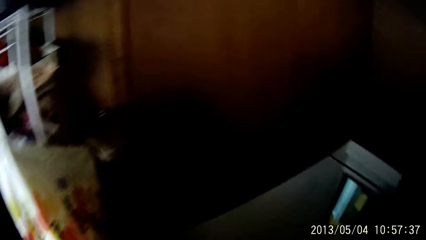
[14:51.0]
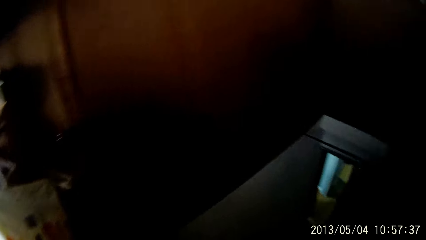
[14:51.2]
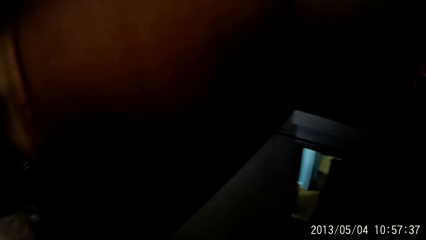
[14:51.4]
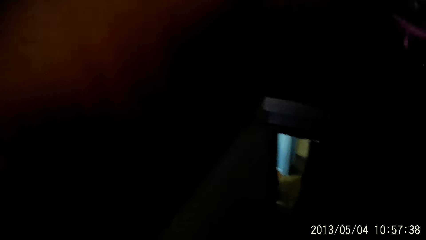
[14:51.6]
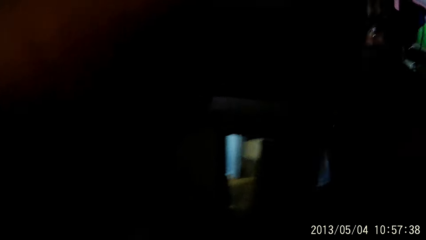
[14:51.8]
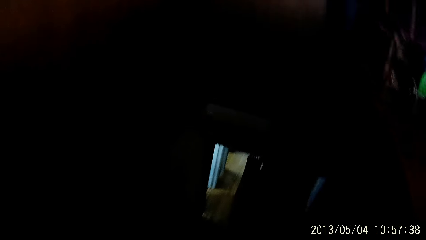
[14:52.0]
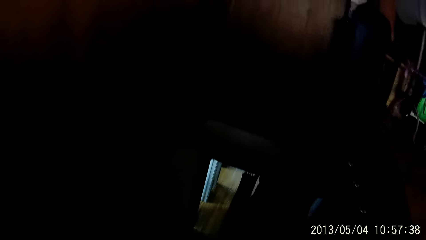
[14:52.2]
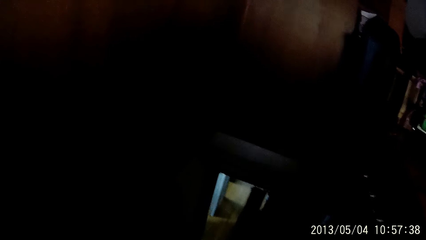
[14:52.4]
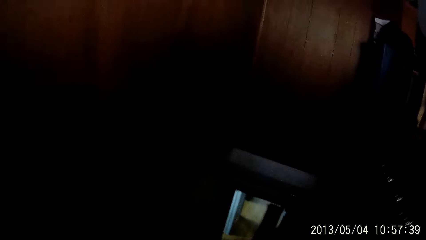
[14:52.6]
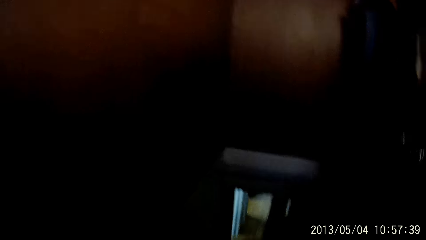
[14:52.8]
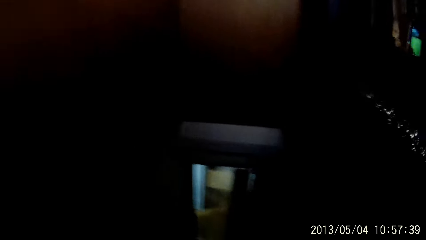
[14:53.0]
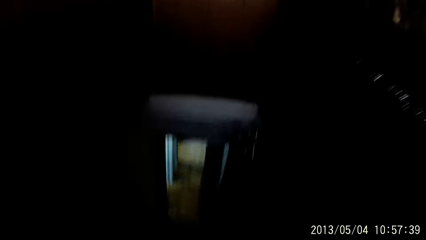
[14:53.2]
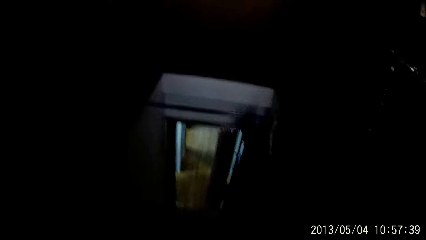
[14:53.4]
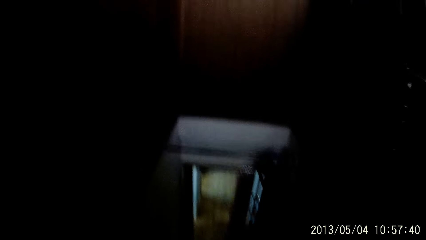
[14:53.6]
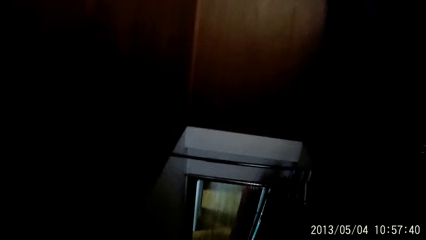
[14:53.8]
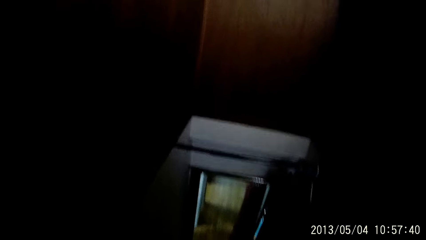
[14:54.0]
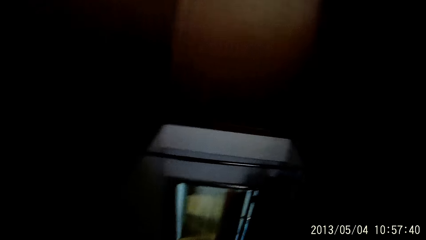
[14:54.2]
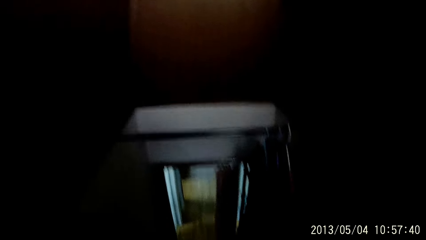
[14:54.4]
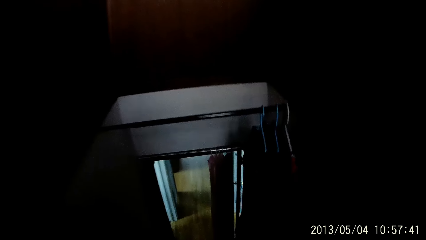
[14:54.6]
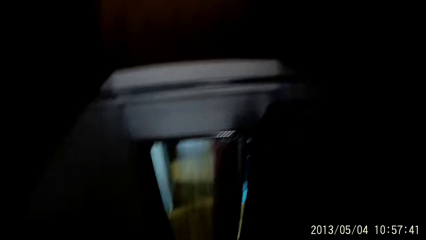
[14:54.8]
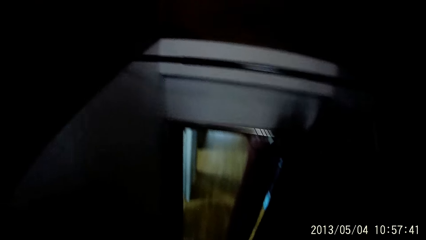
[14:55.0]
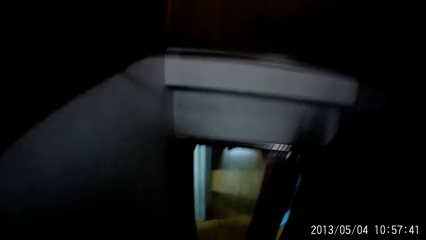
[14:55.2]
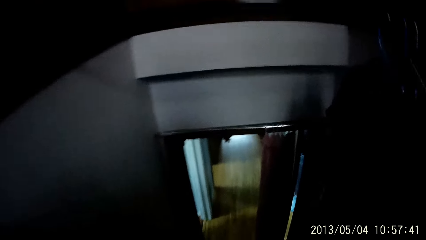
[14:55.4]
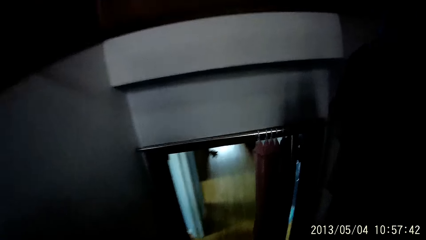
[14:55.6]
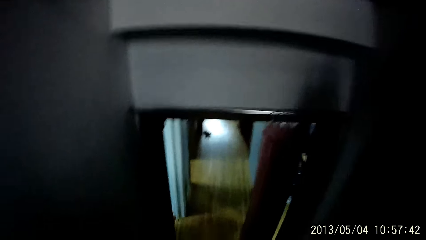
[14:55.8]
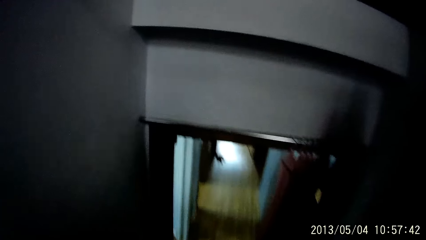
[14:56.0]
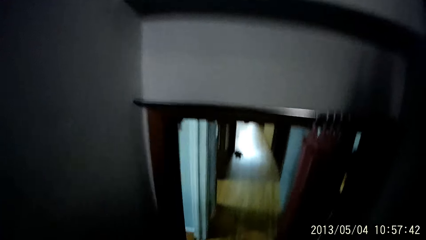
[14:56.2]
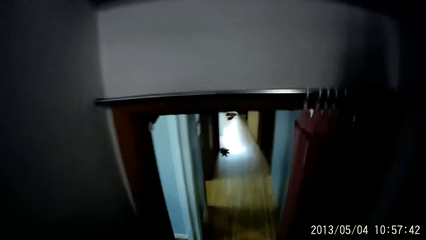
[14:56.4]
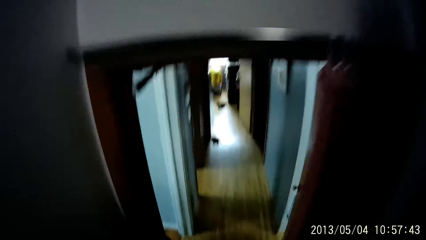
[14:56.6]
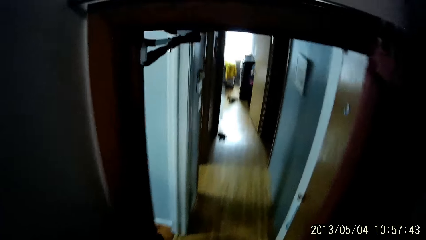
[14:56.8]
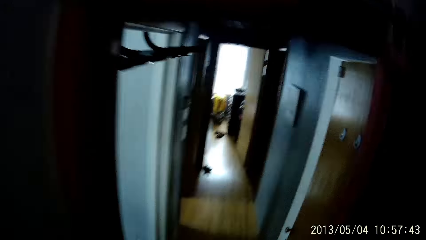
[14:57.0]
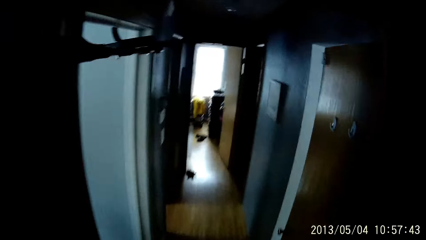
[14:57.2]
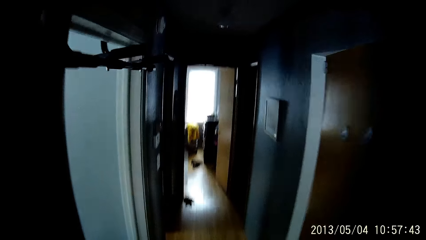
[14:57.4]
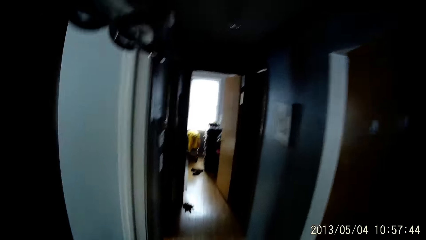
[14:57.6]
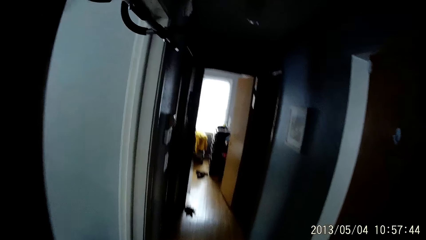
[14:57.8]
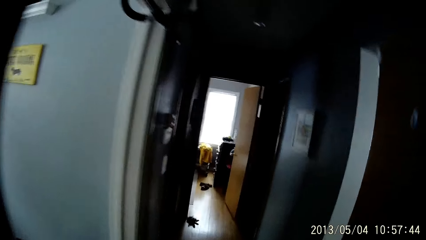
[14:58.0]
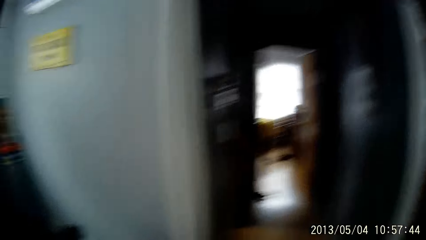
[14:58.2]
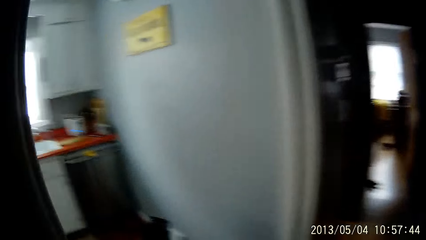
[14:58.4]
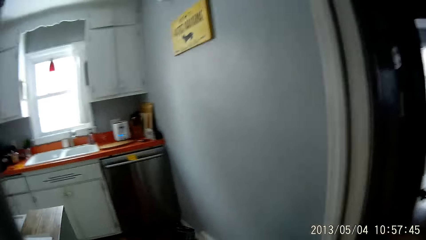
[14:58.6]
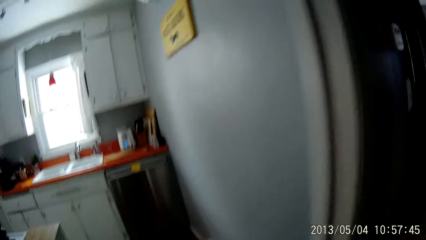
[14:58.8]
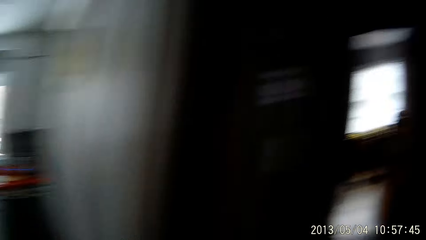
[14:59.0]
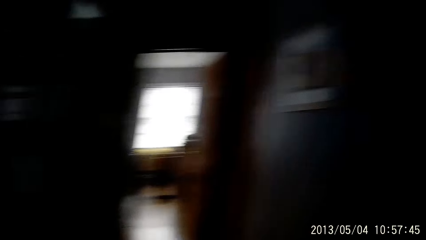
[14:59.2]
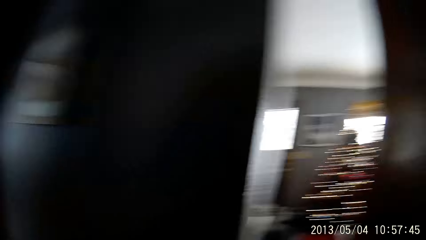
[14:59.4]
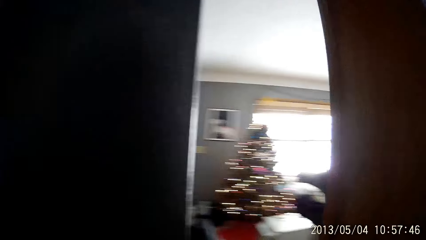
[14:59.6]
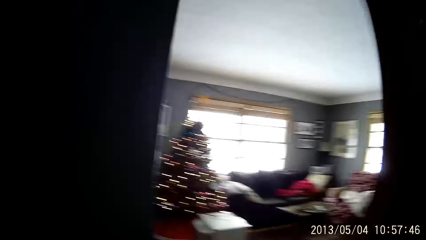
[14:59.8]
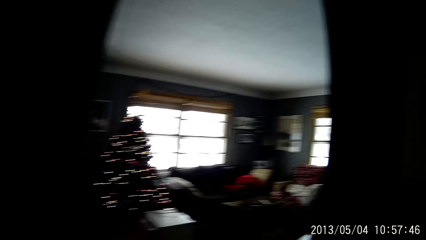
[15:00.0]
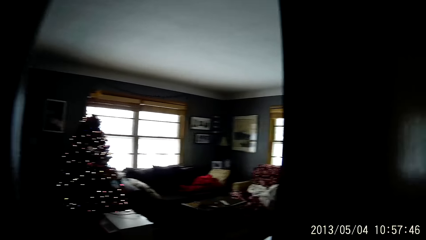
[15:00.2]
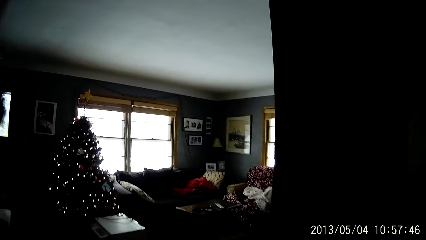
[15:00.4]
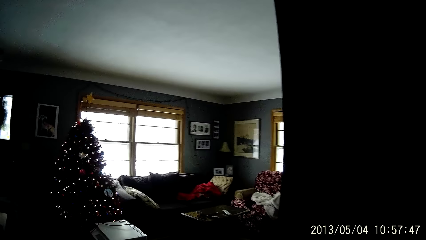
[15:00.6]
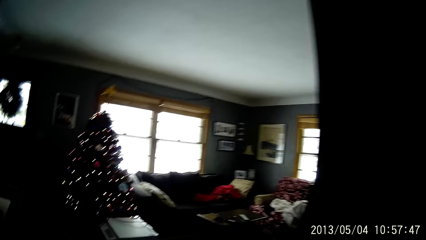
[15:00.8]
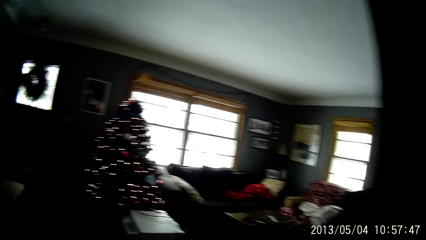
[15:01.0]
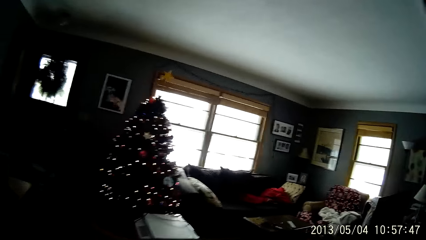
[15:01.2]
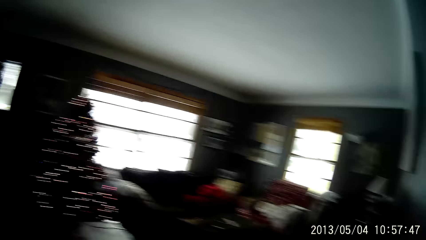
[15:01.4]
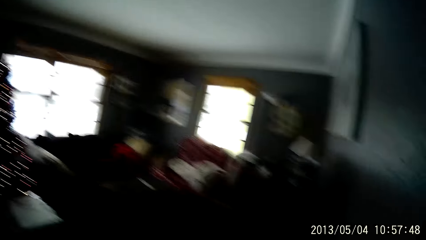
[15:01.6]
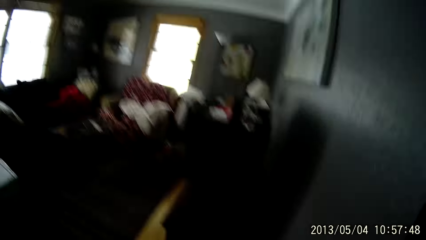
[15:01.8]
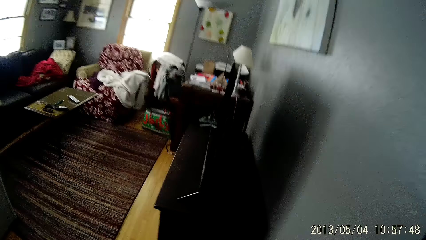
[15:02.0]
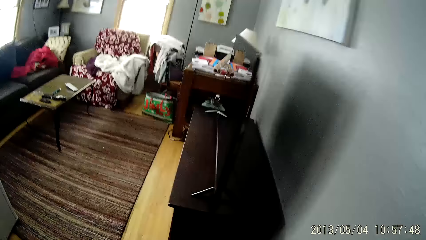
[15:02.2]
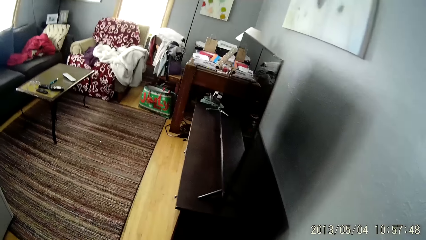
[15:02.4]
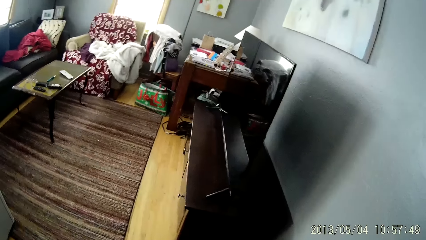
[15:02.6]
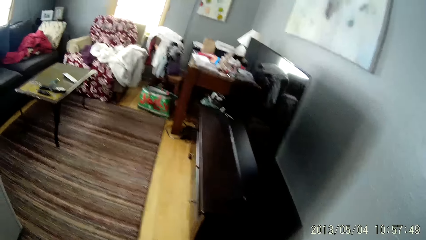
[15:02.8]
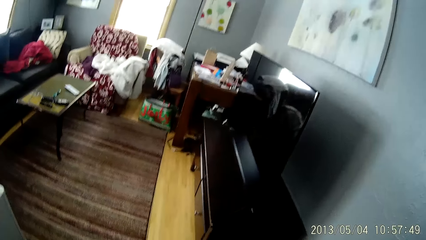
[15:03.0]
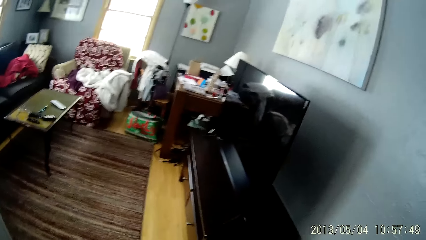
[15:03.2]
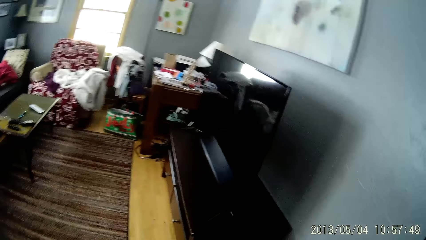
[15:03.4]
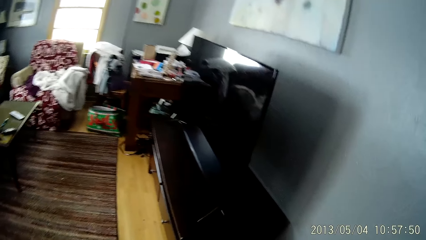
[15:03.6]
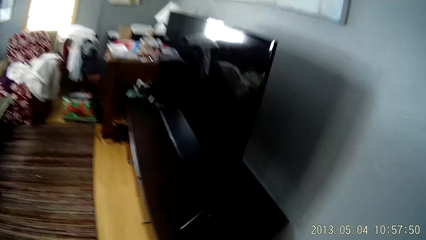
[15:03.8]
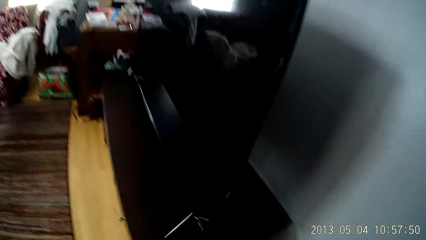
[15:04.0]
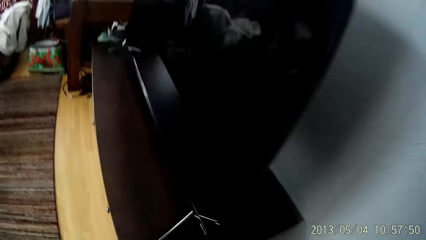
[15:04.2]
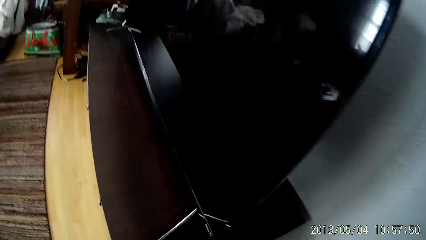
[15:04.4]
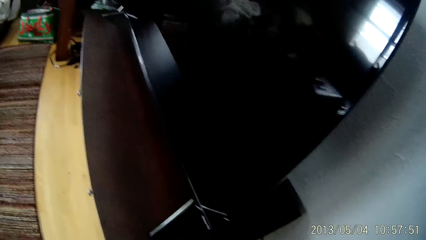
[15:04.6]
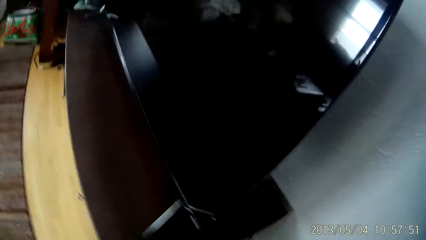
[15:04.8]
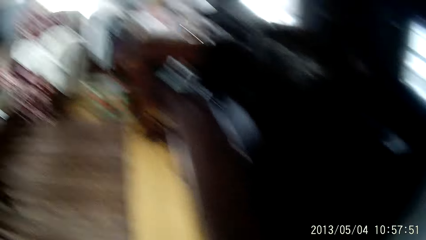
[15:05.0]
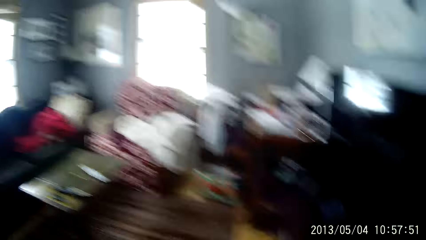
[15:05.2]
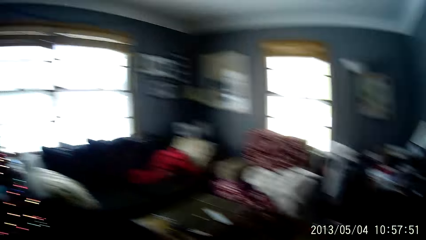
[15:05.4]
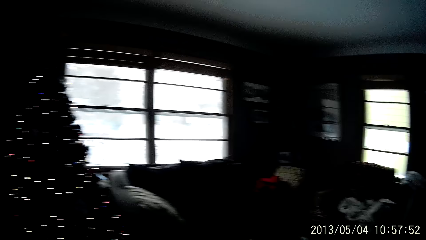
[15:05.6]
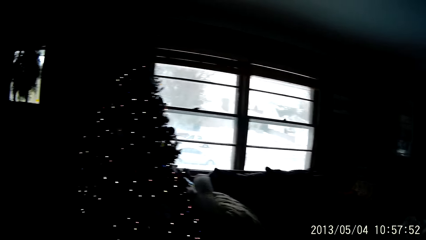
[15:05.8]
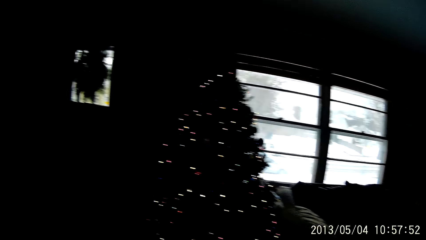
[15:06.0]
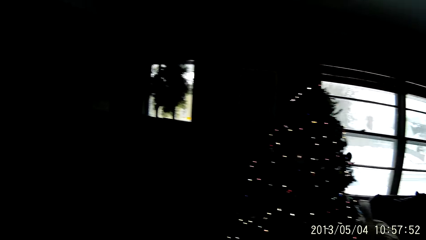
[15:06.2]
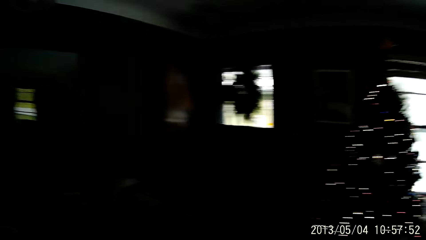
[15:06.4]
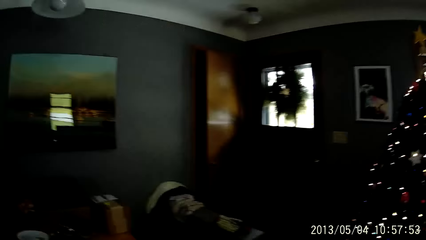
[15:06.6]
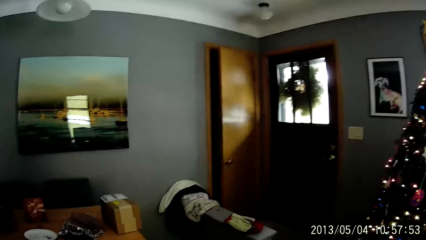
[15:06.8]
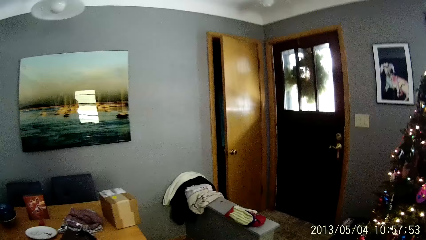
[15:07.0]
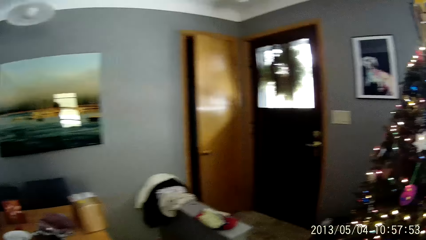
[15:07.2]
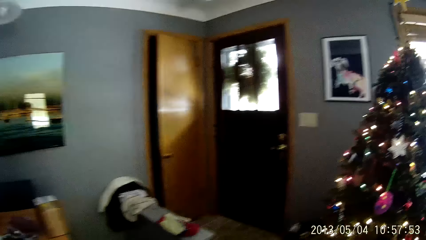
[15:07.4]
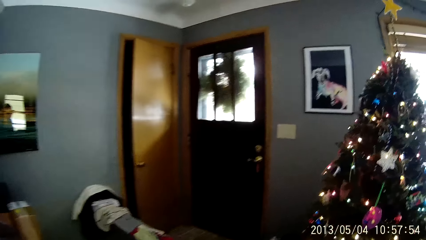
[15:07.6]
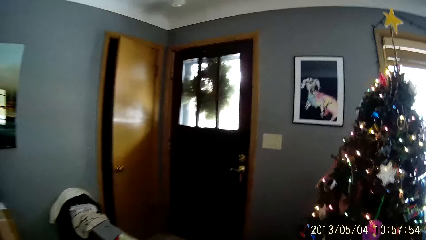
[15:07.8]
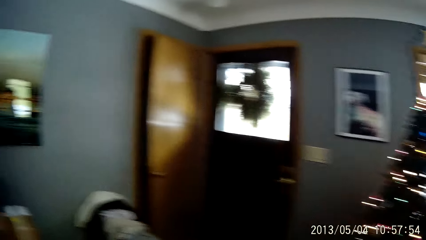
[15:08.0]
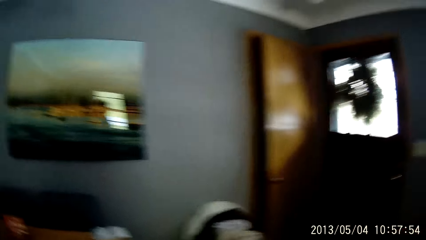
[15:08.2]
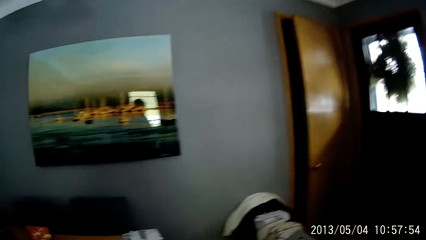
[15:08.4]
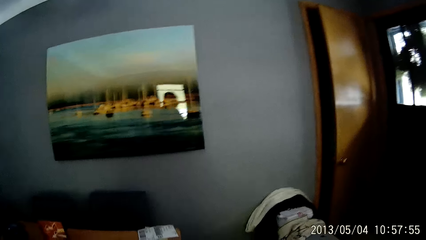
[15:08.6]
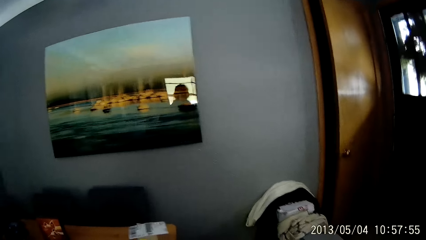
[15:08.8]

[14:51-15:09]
The camera wearer walks around. They climb down the staircase. They walk around. They walk around again. They walk into the living room. They walk around. They walk around again.
